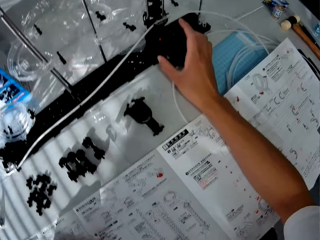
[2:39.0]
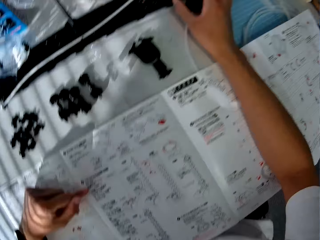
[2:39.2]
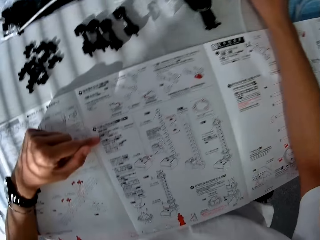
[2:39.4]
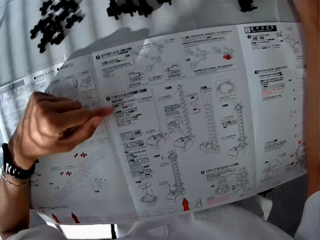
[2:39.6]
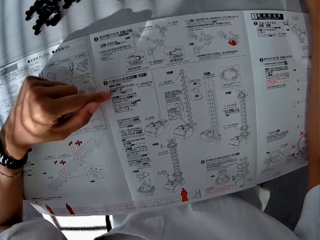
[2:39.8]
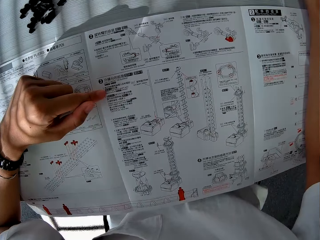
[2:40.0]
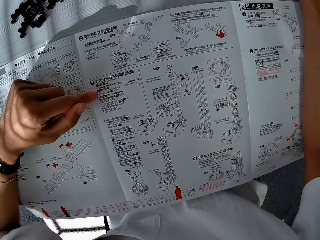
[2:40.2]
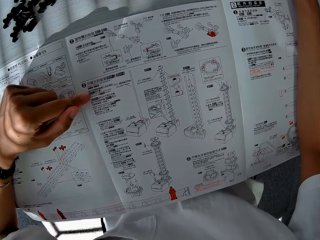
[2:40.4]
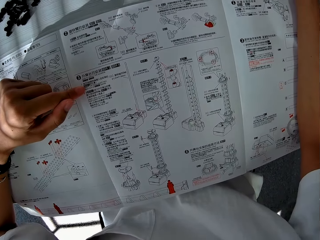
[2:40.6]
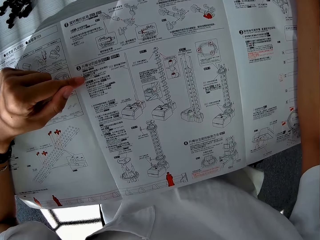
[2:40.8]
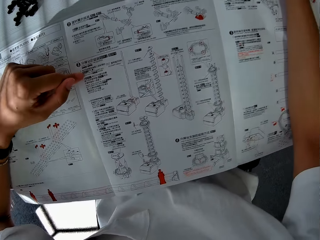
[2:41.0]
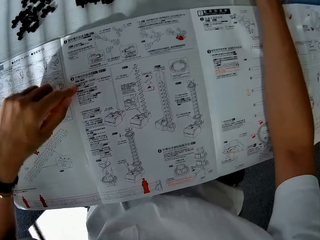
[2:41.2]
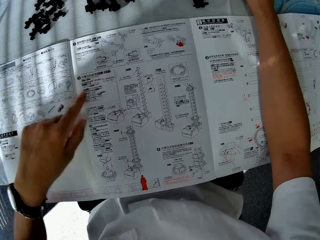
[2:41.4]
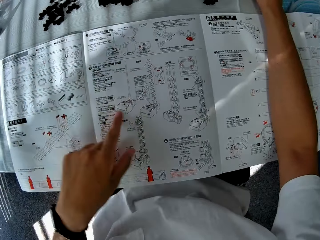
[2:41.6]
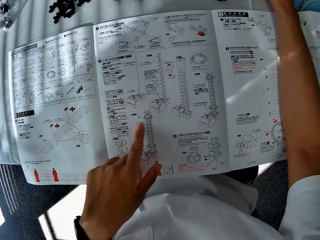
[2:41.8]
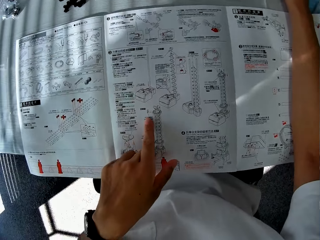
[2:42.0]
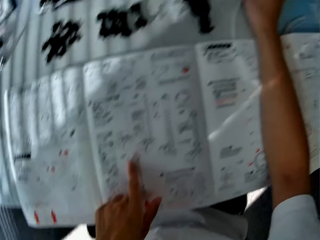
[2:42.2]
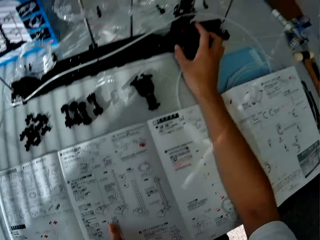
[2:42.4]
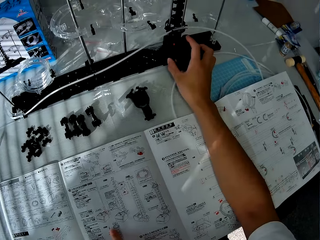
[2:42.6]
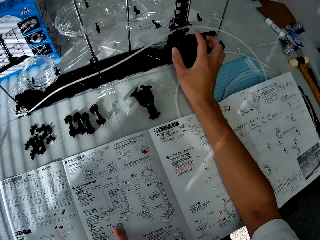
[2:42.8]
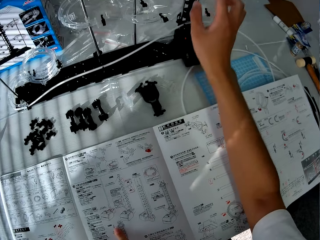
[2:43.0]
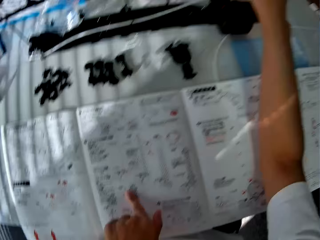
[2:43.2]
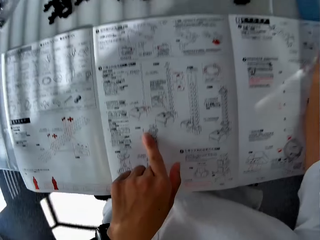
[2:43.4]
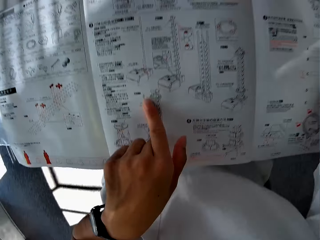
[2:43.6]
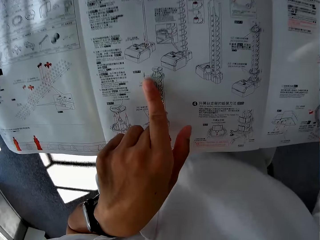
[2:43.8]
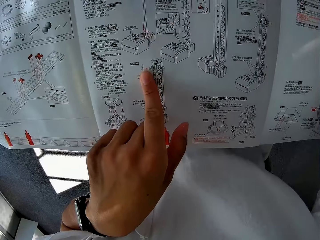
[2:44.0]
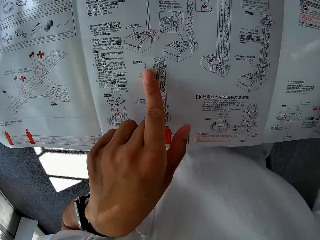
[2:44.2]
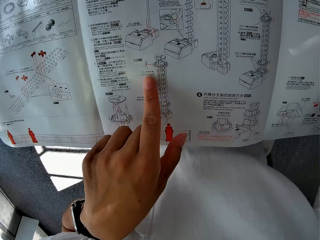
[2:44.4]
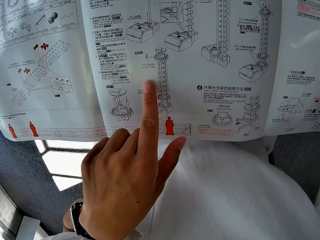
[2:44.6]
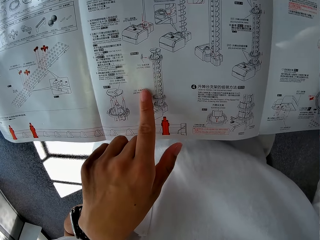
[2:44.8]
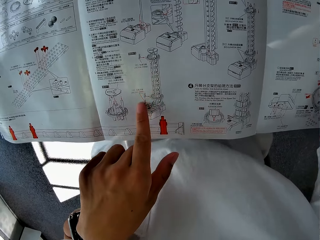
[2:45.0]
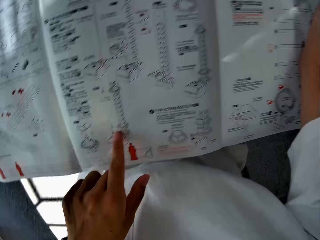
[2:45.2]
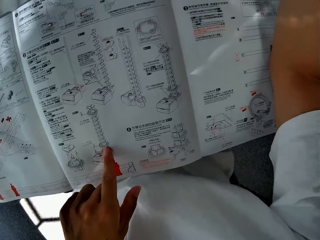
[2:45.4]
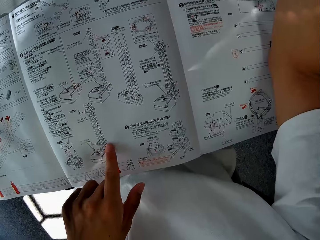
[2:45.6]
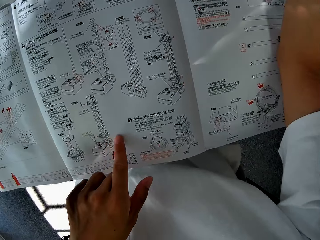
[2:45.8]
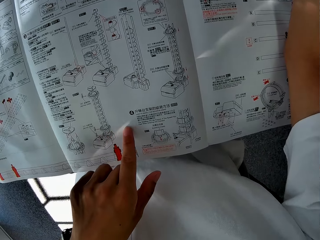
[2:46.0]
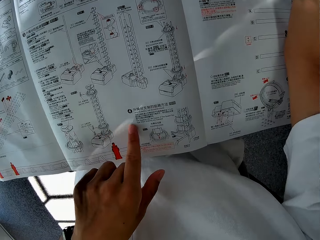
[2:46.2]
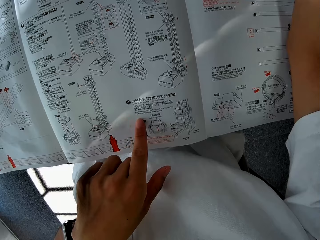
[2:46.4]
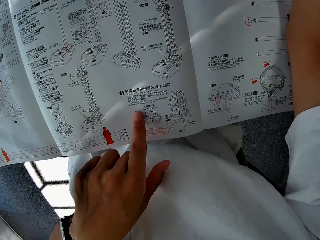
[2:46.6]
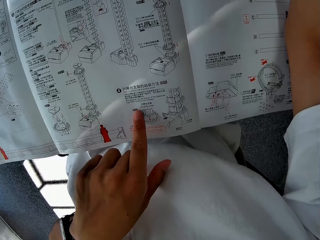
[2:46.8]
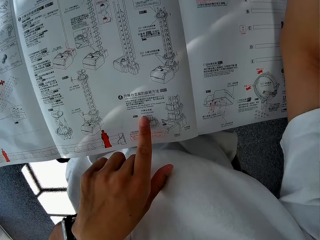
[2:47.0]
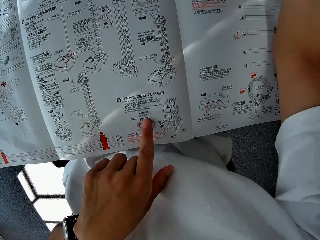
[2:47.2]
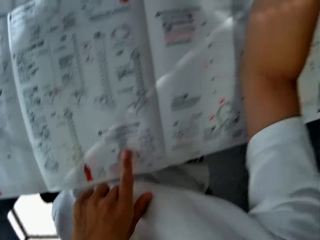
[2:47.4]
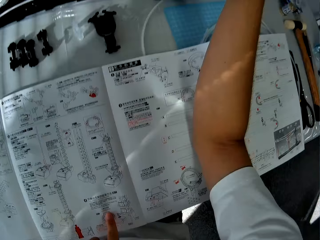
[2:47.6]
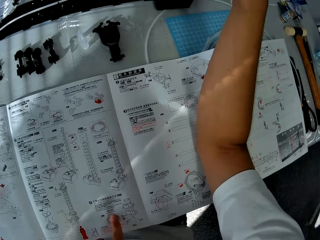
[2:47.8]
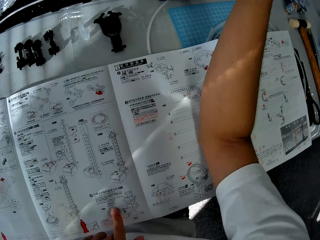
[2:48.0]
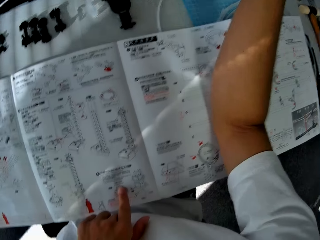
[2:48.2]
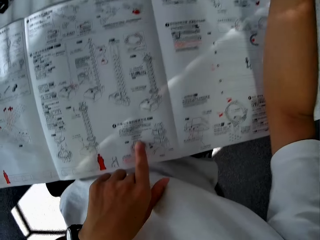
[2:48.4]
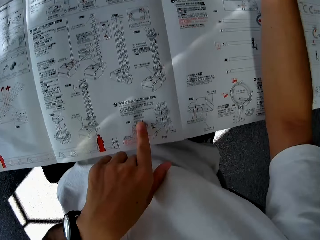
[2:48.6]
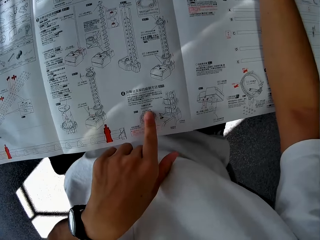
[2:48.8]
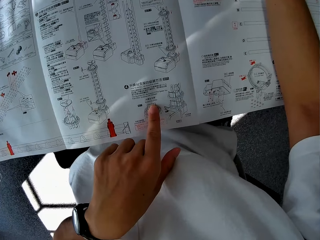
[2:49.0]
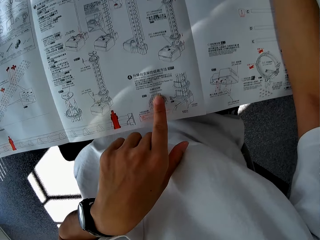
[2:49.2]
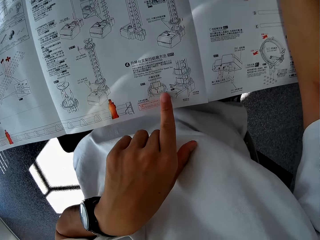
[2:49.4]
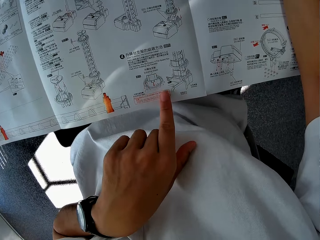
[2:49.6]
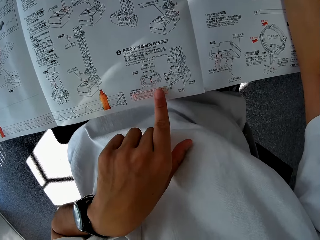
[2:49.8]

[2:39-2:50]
The camera wearer examines the manual. They point at the booklet with a finger. They look at the mechanical model. They read through the booklet.

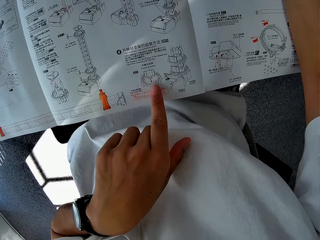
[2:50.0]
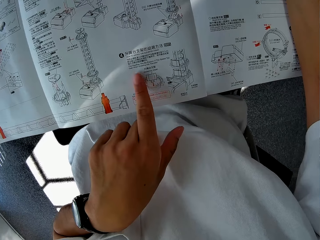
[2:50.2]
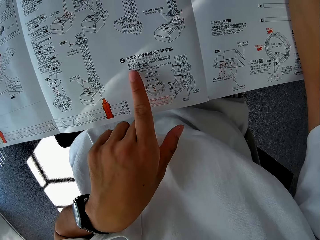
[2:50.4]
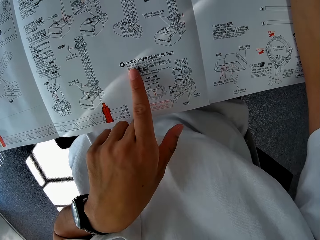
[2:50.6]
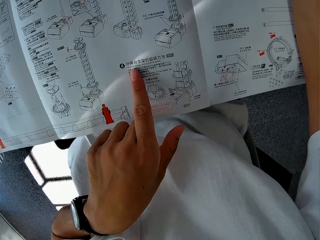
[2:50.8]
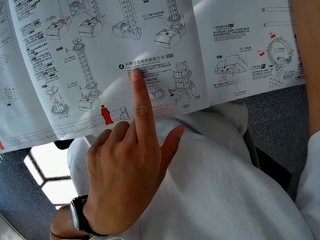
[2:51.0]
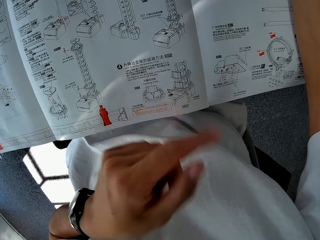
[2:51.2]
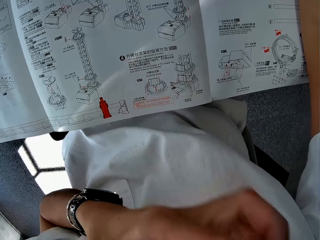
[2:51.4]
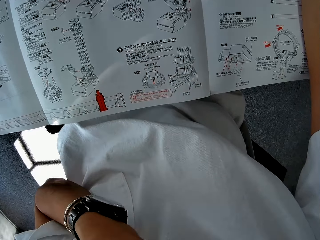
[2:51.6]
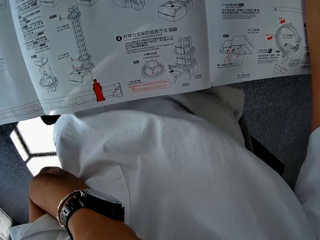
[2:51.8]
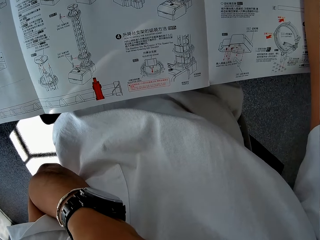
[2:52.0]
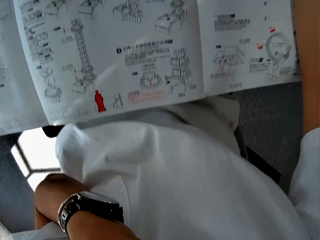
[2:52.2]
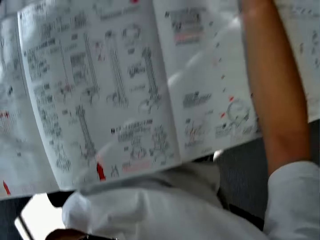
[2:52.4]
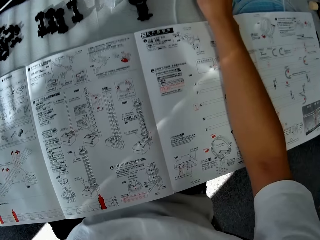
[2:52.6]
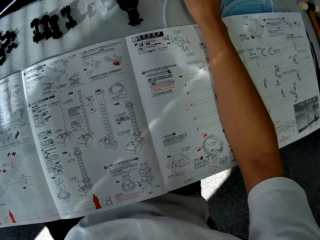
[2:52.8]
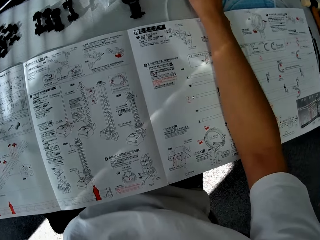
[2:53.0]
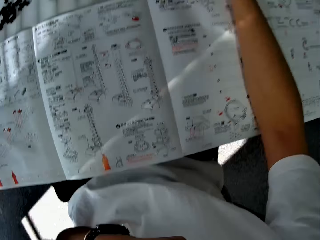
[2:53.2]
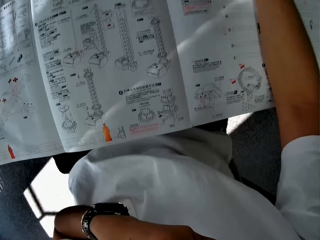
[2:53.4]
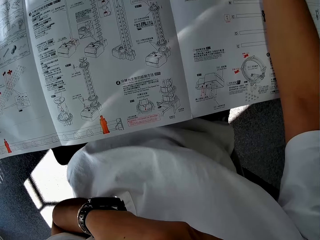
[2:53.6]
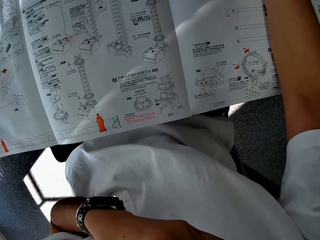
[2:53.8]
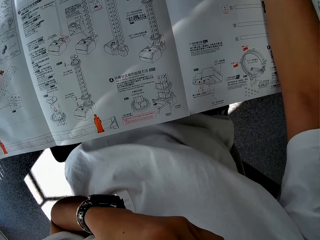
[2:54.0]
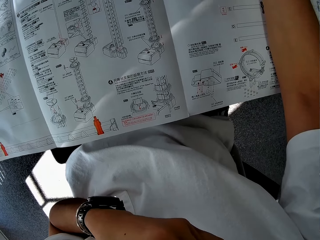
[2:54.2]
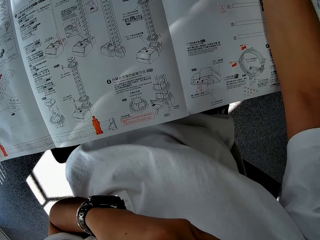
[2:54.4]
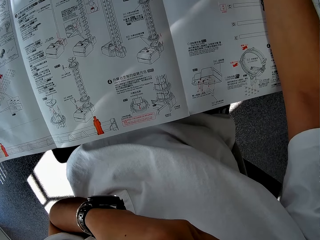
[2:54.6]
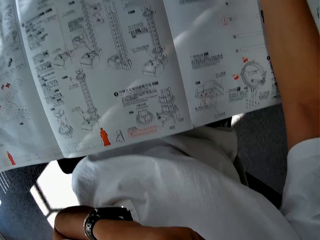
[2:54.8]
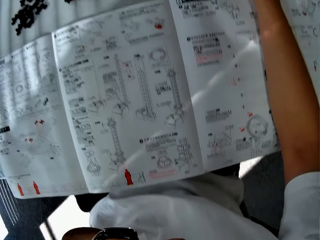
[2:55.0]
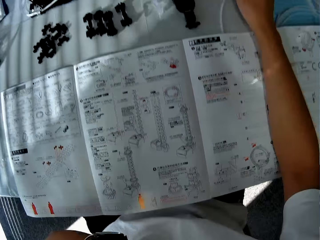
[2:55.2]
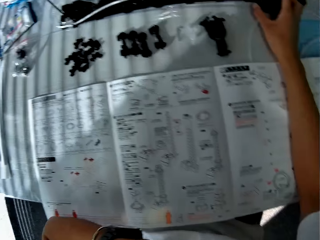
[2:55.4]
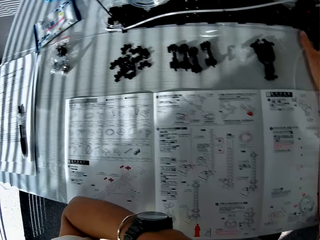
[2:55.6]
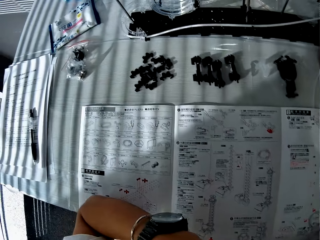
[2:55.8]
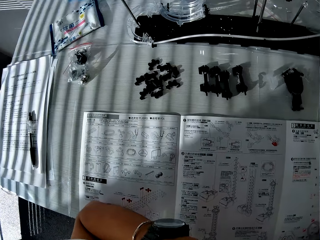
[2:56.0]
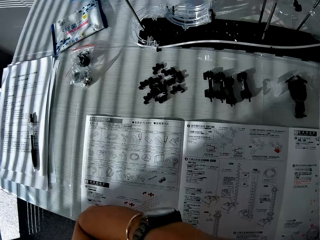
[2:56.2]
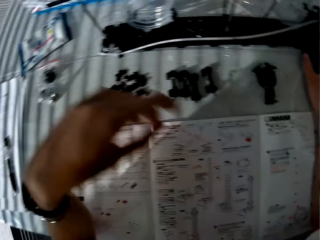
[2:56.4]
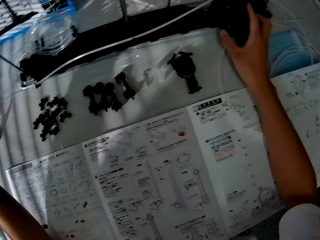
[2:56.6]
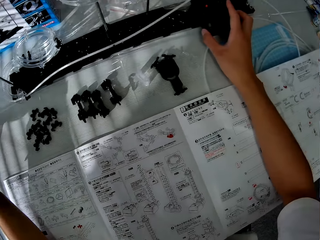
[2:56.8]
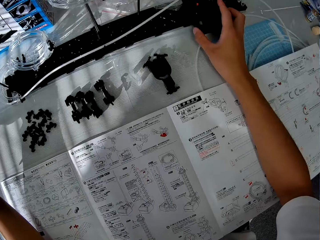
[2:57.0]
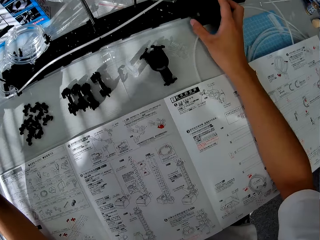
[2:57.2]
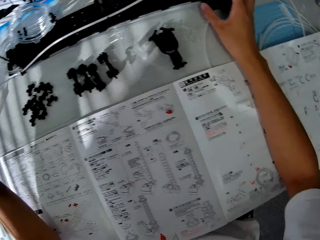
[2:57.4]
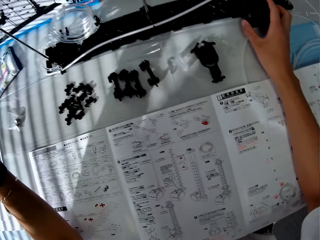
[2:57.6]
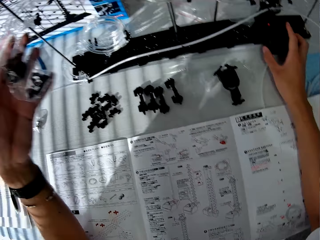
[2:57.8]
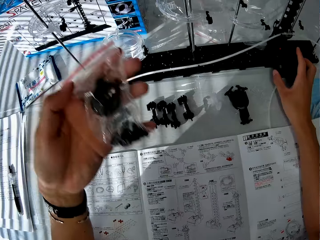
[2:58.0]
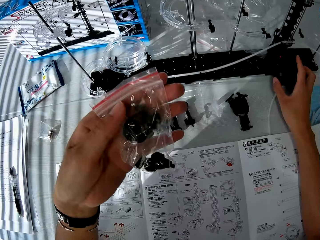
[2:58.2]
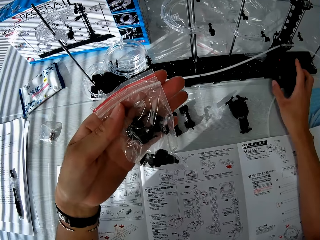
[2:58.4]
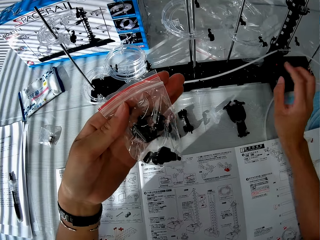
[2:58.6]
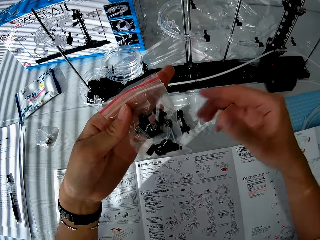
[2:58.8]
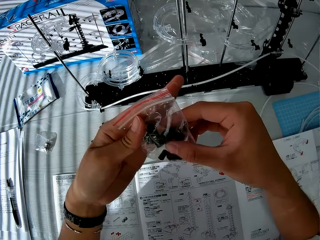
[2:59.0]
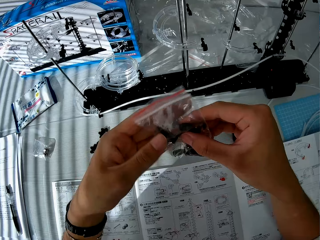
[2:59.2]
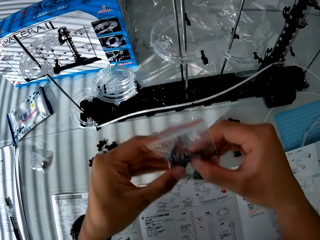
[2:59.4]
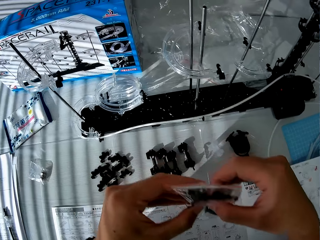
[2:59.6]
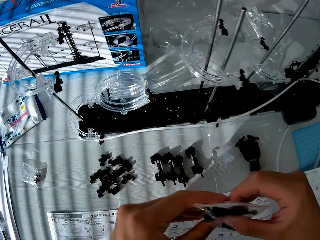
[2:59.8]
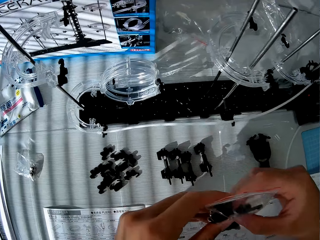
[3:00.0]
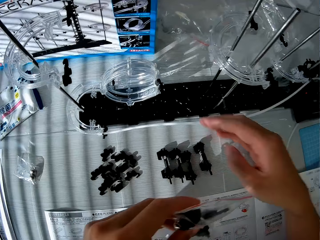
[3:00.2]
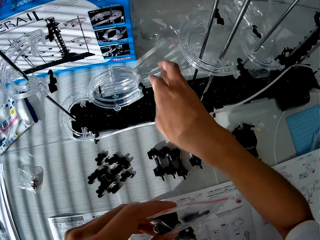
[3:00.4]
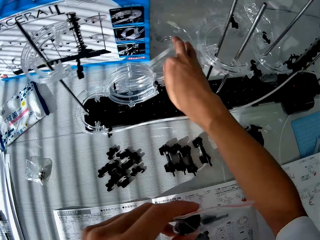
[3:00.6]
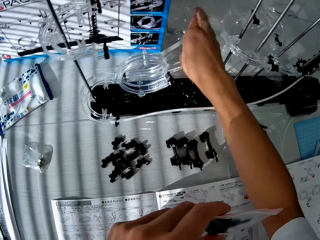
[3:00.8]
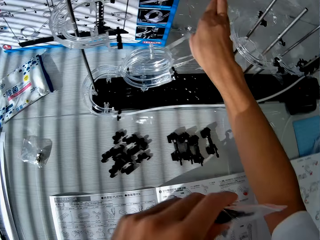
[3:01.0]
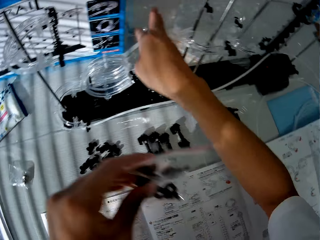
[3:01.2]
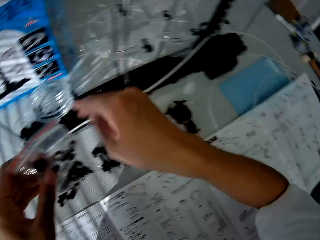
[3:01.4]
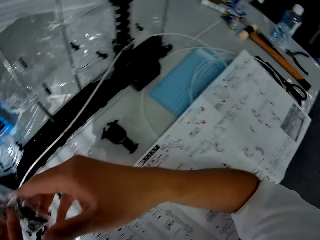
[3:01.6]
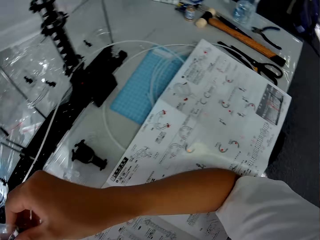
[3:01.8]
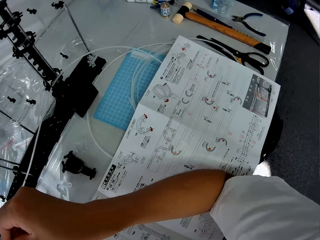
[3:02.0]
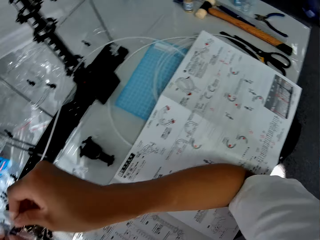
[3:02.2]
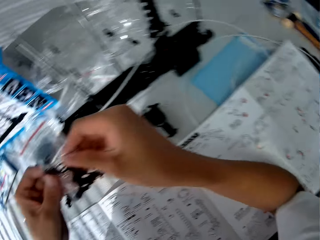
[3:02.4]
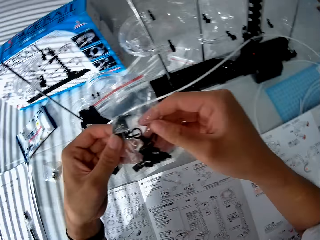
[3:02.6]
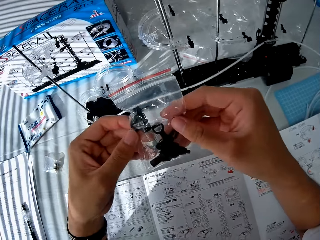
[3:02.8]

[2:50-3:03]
The camera wearer scratches his chin. He touches something. He picks up a nylon from the table. He looks at the nylon. He holds the nylon on both hands. He touches the nylon on the table.
